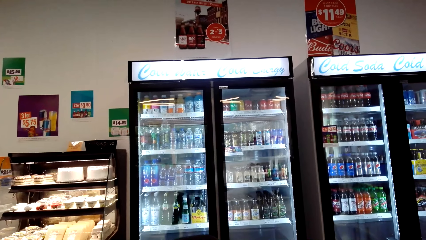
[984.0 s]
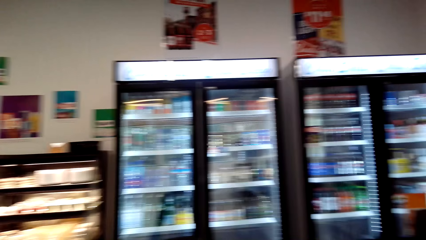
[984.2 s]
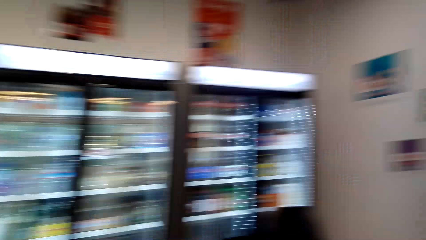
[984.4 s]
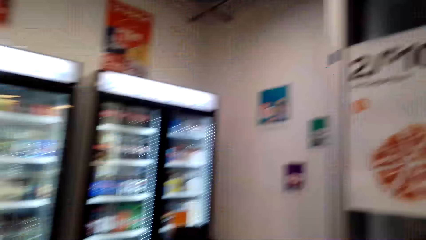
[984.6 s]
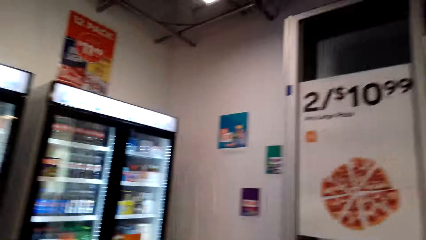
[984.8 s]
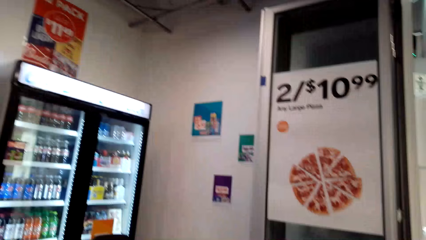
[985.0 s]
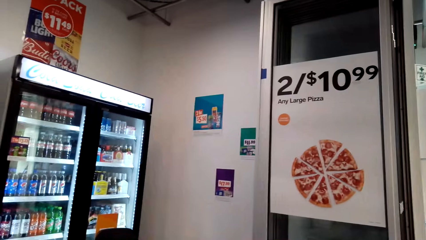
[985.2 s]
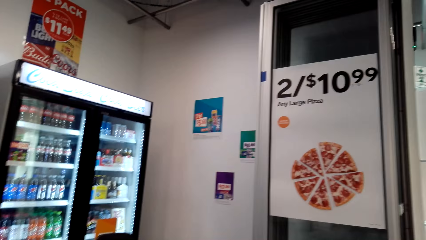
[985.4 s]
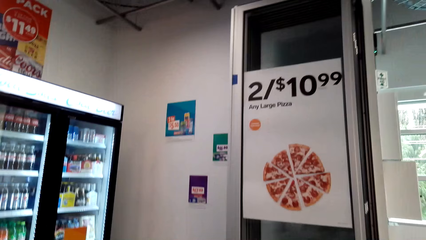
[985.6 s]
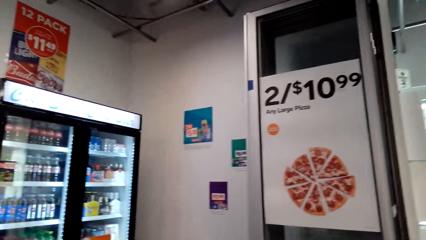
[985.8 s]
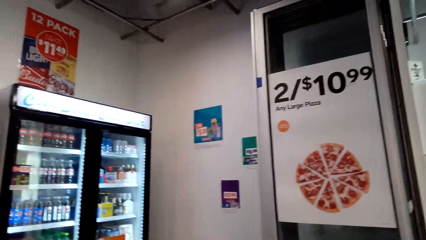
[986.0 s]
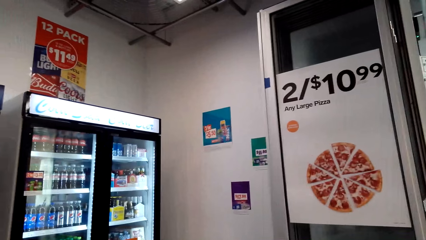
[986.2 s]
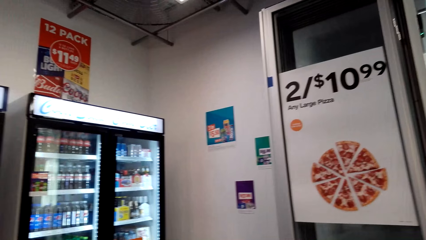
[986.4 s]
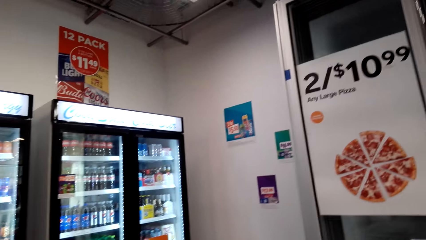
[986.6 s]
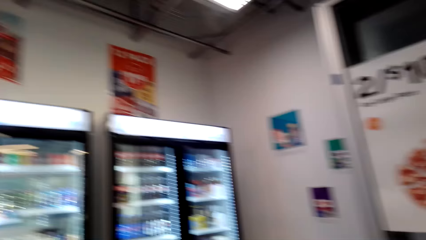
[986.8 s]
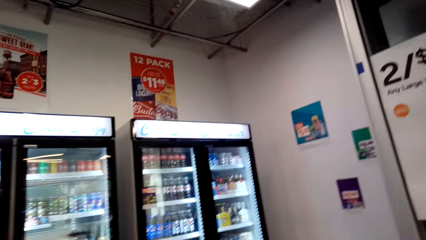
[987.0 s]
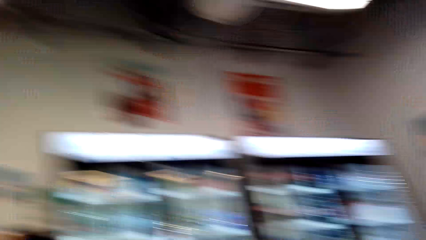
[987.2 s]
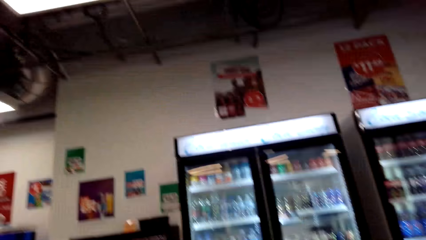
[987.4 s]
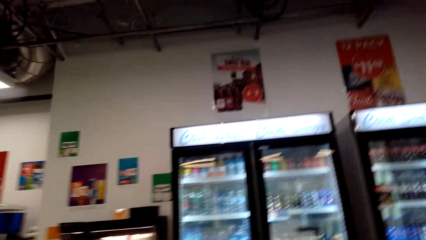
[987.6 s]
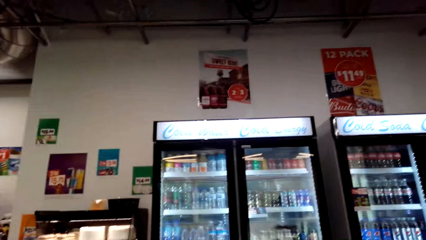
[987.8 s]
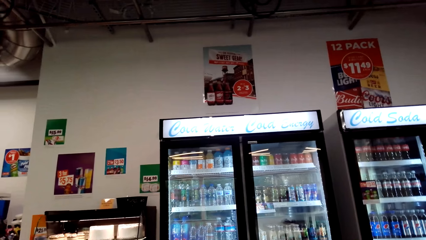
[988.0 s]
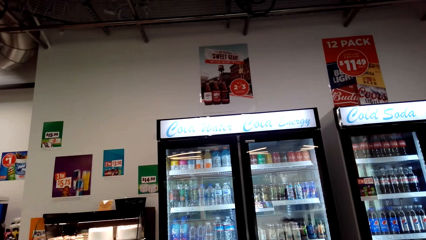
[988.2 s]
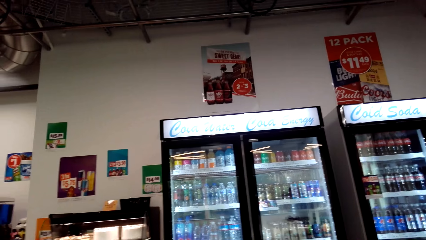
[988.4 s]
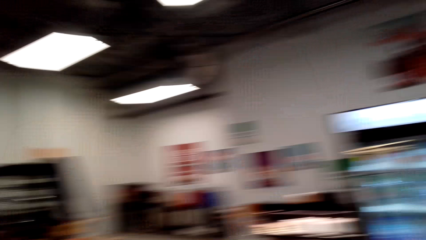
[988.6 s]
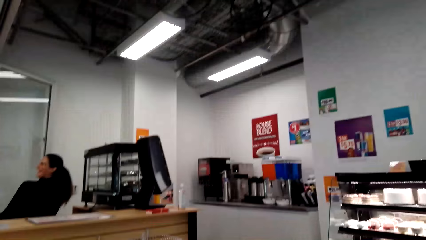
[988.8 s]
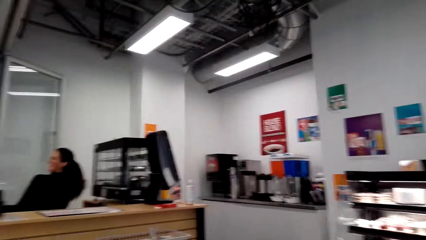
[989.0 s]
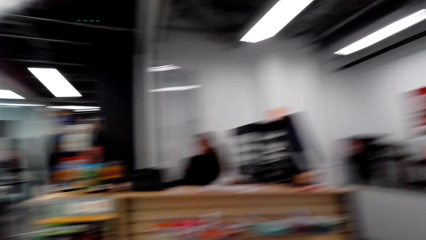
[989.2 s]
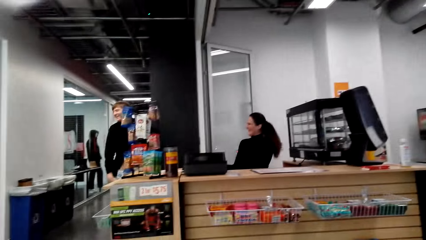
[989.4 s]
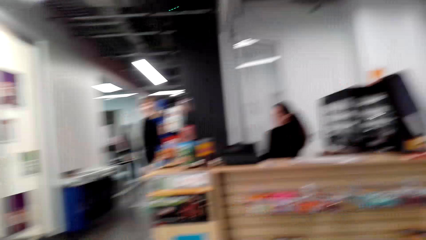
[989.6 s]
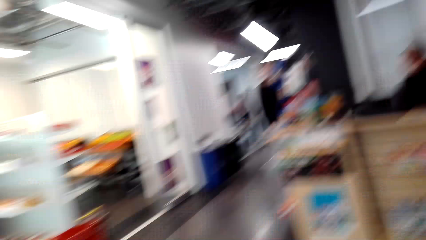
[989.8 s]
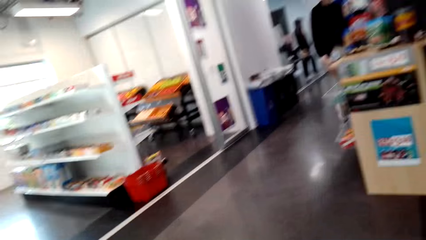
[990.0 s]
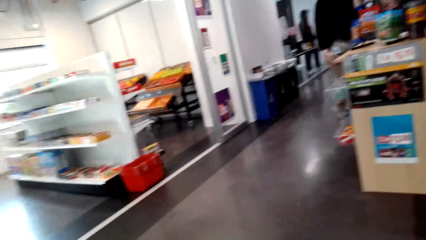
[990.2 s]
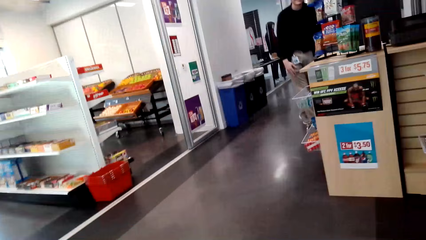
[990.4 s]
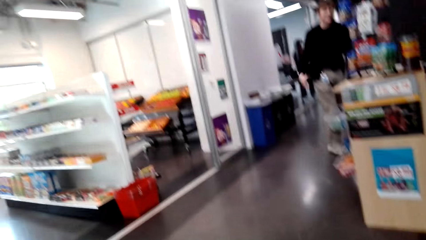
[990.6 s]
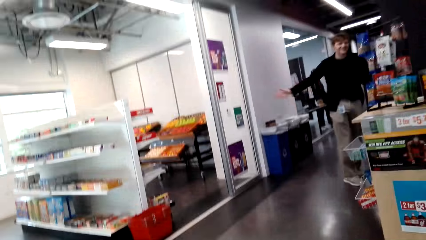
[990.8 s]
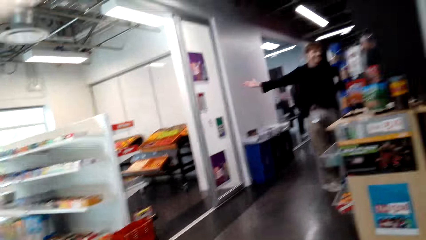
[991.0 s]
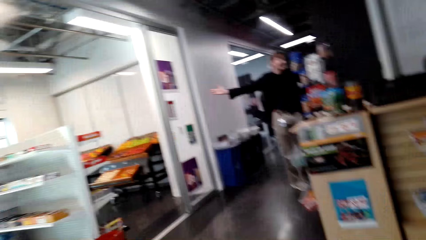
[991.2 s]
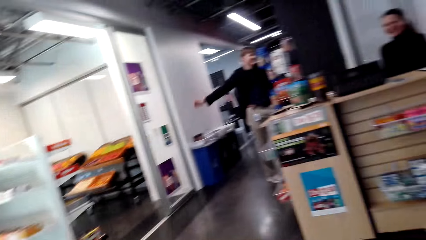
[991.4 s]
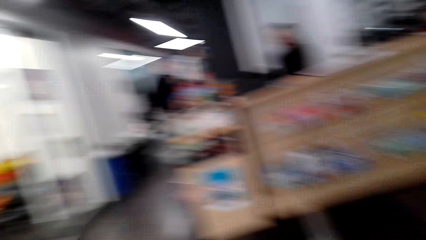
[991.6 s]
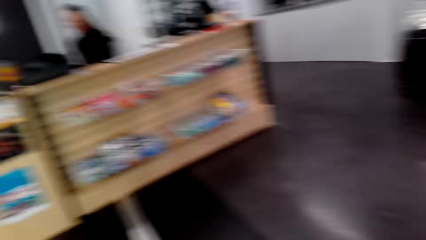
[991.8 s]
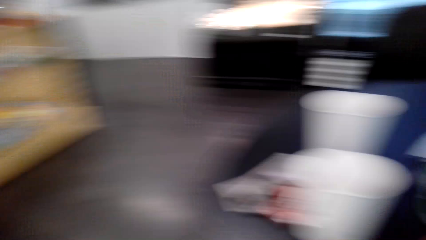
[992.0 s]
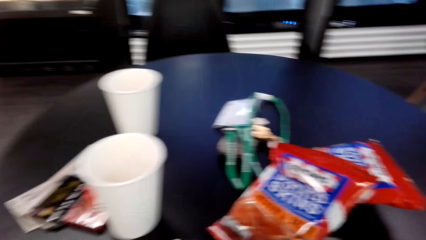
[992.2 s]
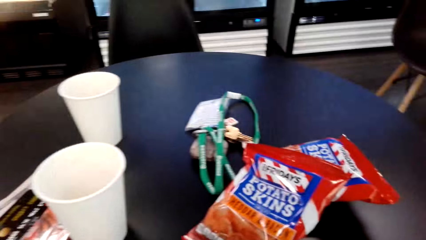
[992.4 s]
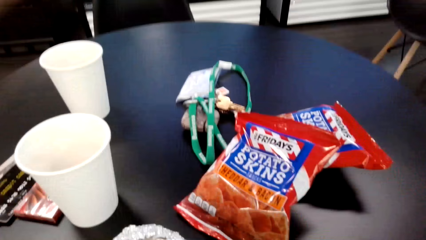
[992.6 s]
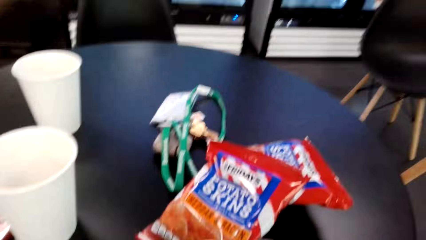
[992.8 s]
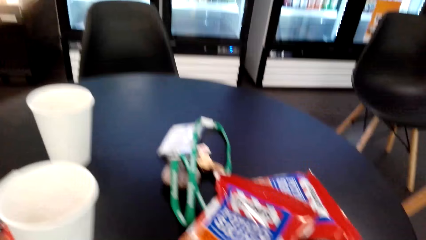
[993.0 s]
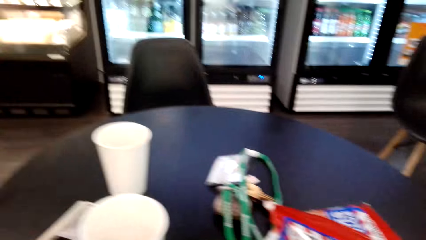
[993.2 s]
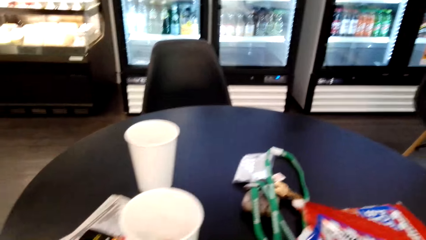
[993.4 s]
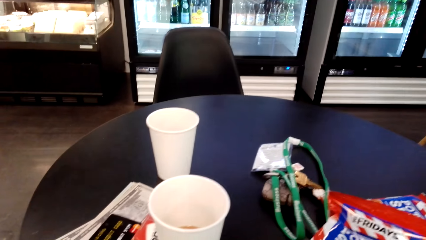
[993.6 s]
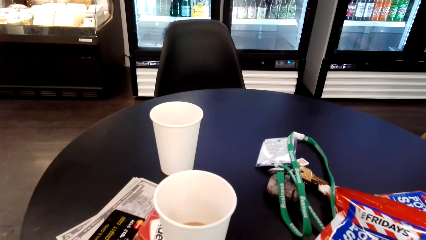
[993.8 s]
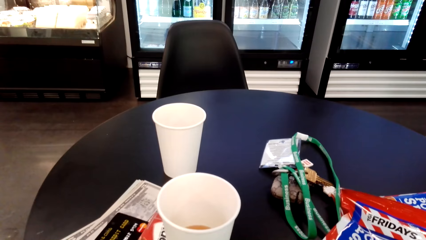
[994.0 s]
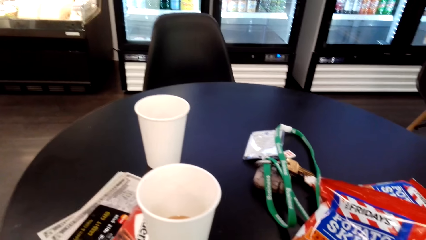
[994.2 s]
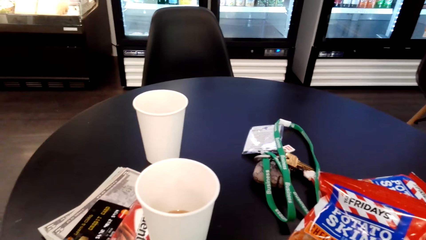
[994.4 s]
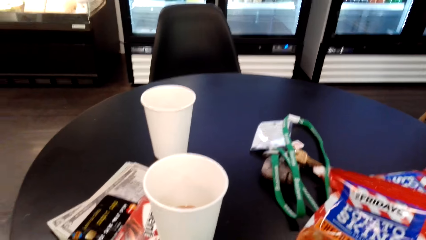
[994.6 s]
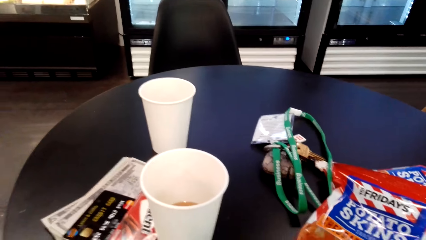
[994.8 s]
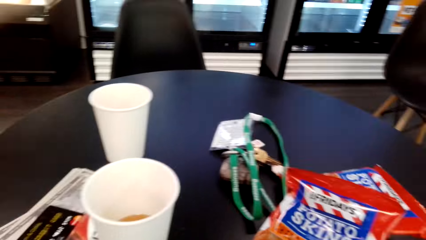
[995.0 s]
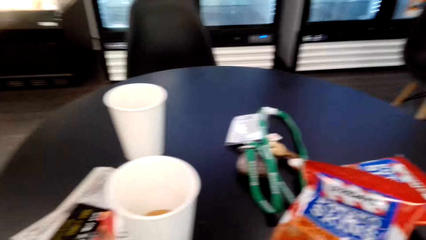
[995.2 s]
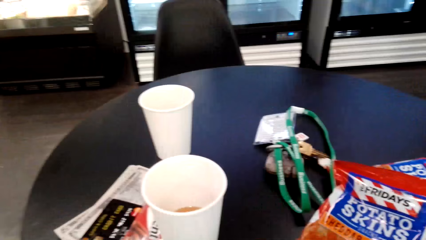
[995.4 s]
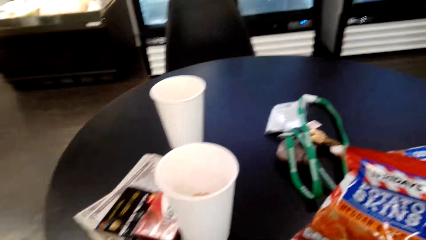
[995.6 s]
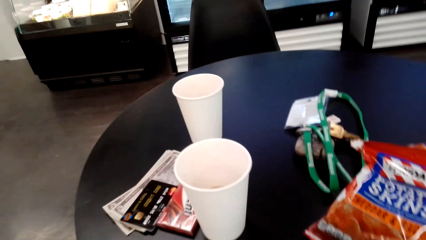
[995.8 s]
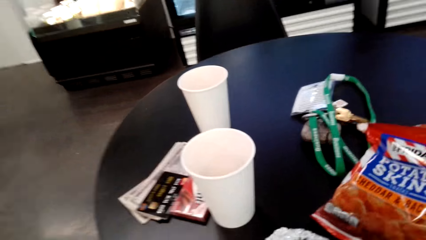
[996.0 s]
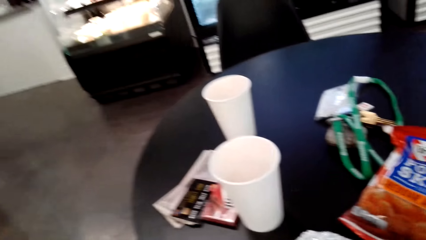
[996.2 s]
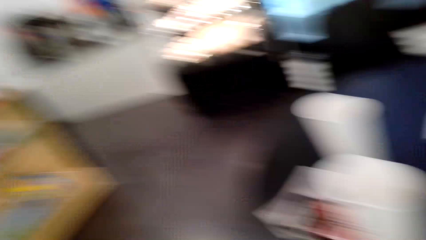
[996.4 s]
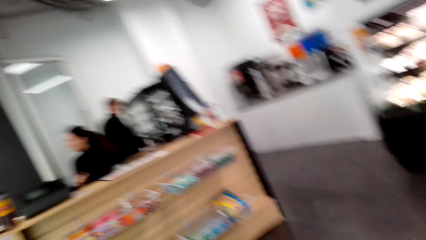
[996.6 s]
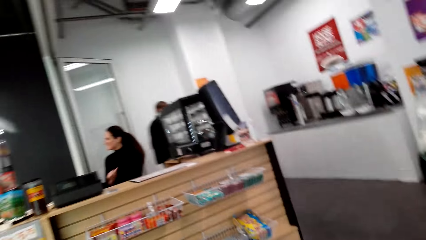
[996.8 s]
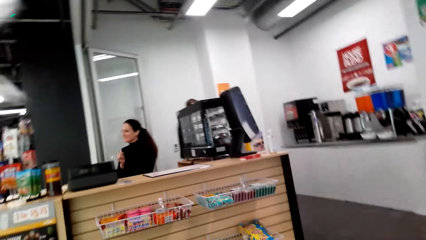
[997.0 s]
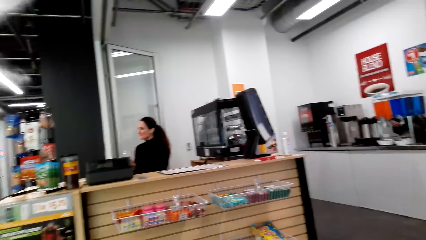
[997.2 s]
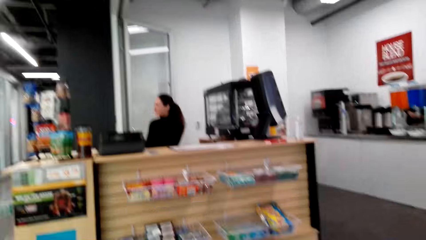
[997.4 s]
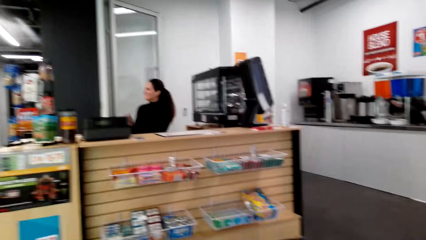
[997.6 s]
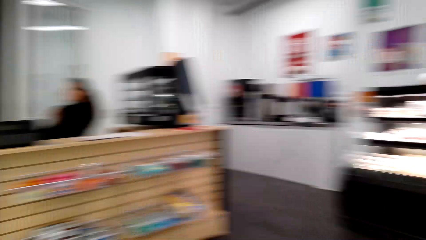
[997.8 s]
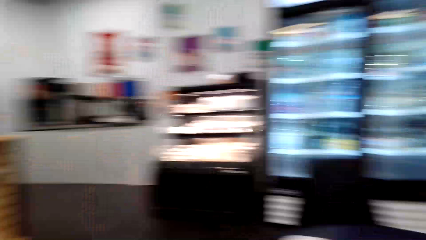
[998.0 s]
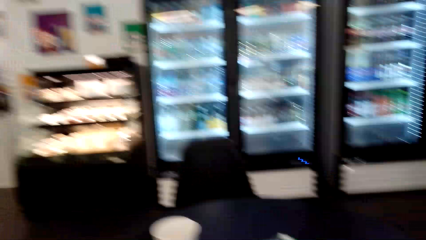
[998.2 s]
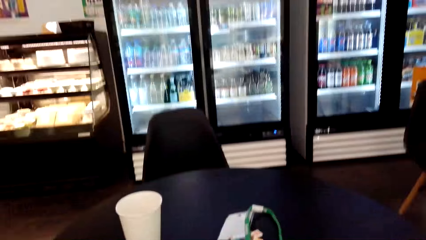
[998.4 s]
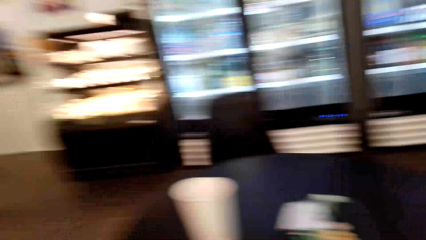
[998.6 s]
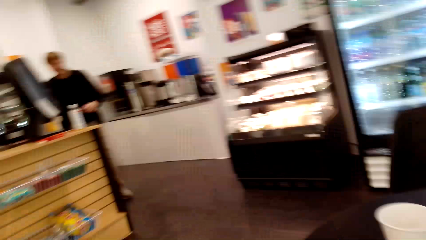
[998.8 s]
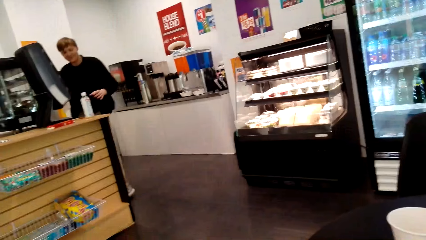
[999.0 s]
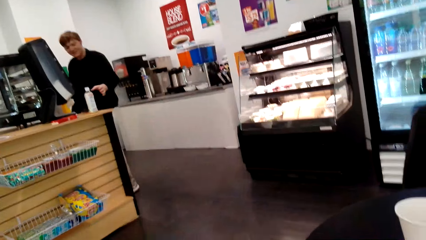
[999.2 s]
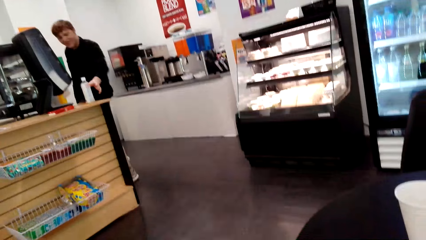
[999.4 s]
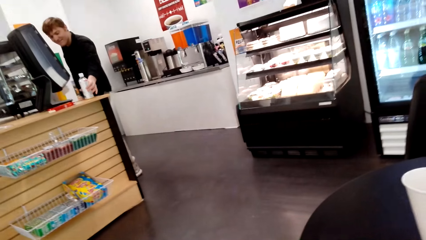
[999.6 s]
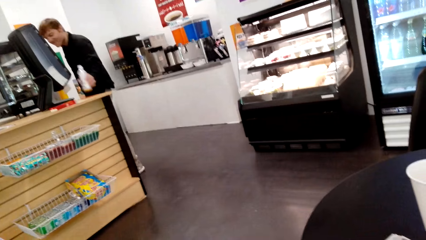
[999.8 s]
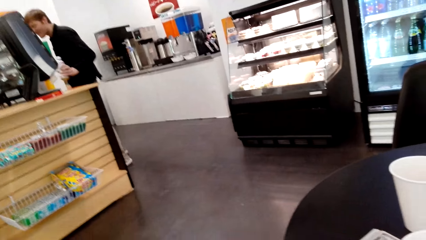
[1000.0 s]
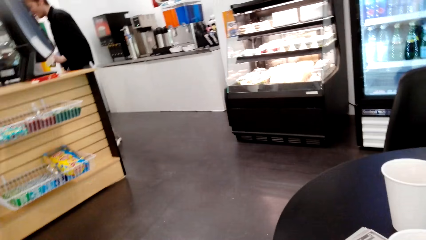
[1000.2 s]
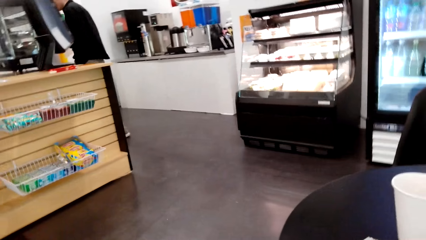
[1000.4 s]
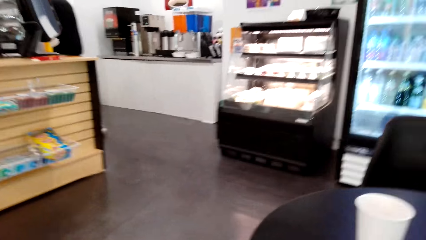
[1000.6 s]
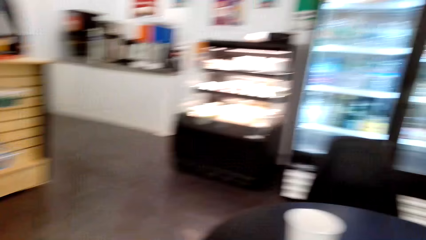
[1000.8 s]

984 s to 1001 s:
The camera wearer moves the camera around. A man converses with a woman. The camera wearer moves the camera around. The man converses with the woman. The camera wearer yarns.
